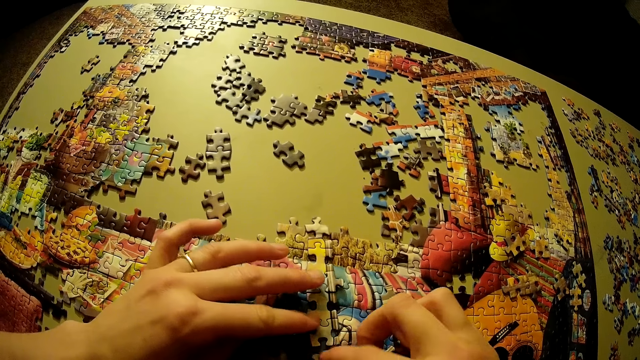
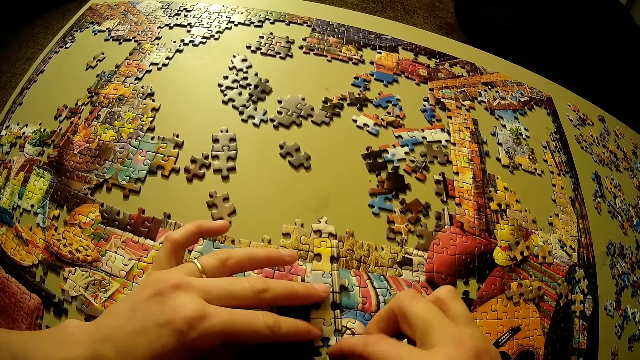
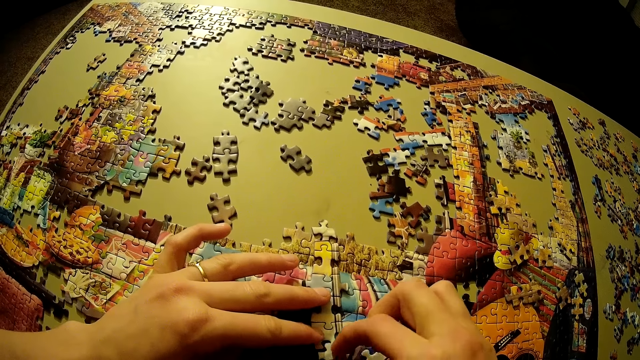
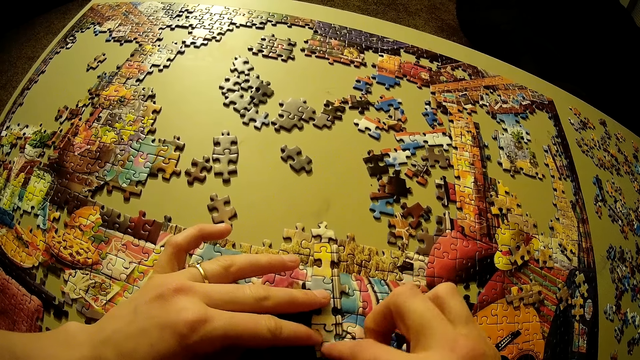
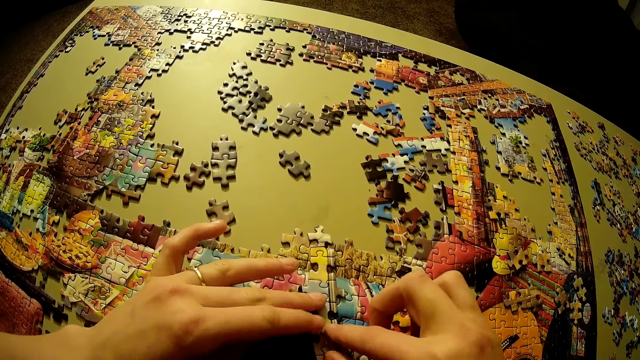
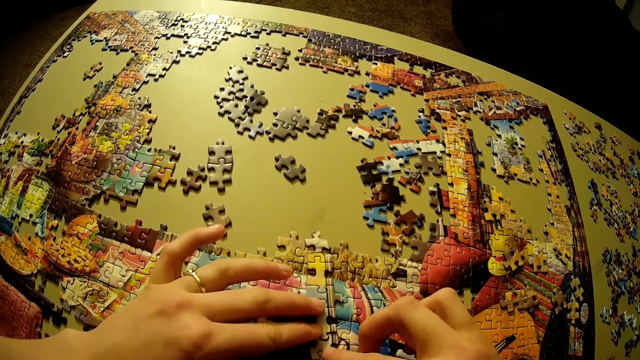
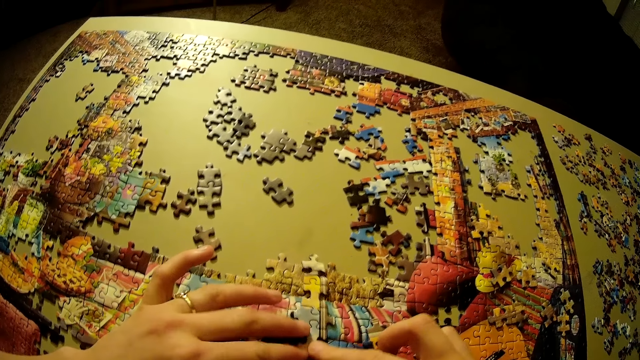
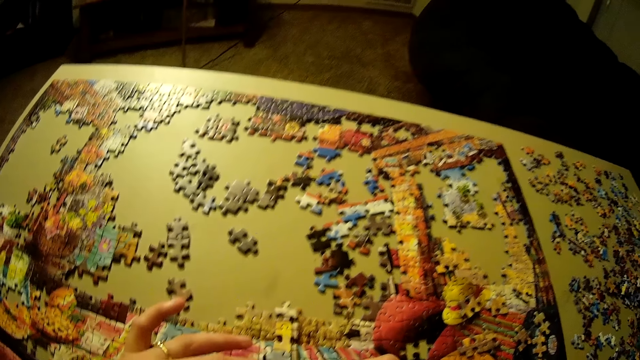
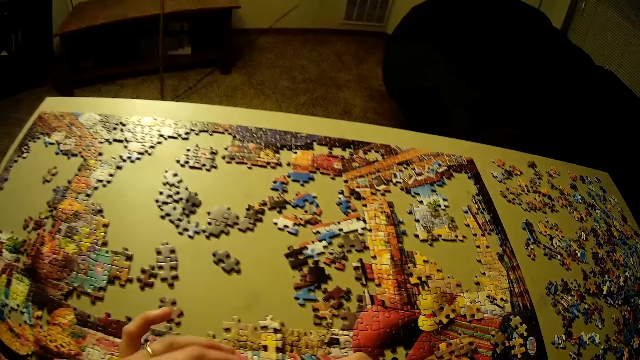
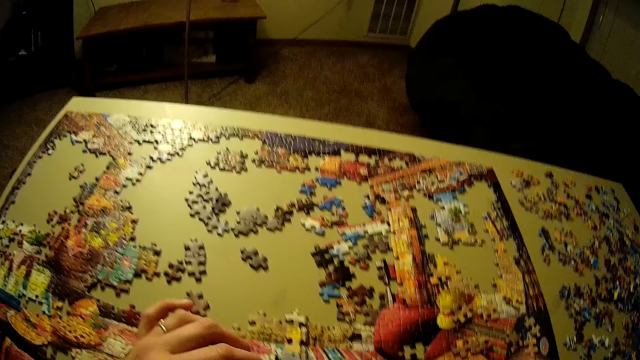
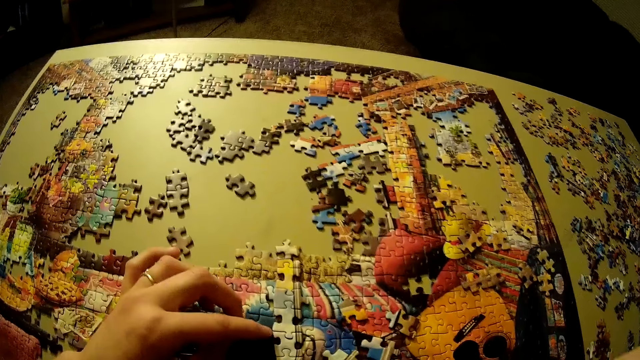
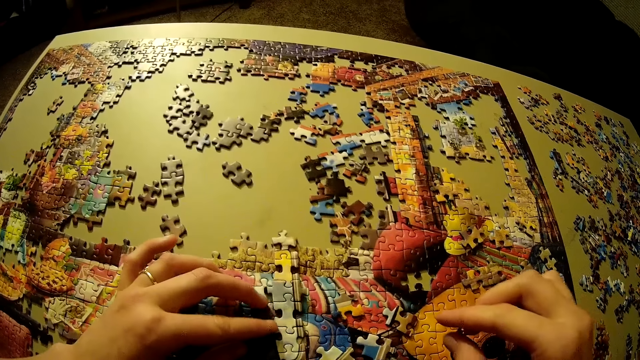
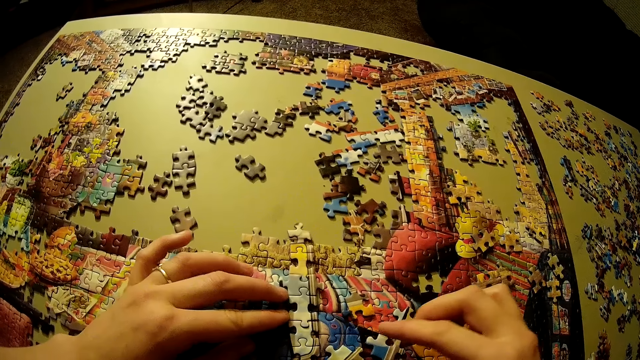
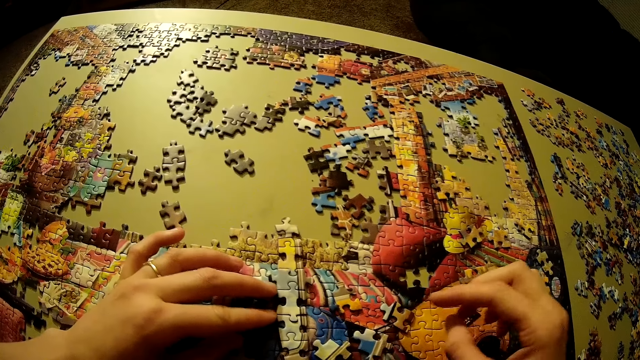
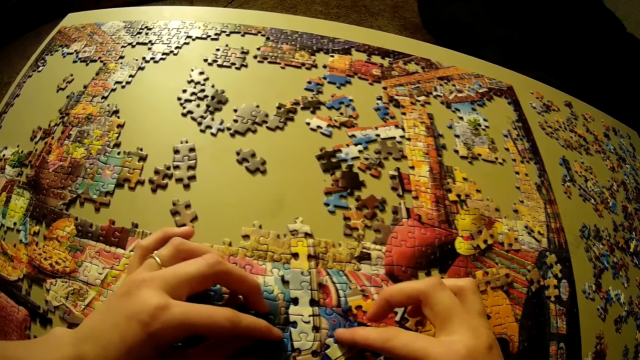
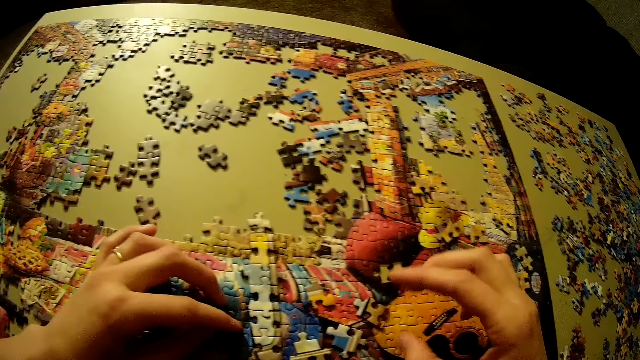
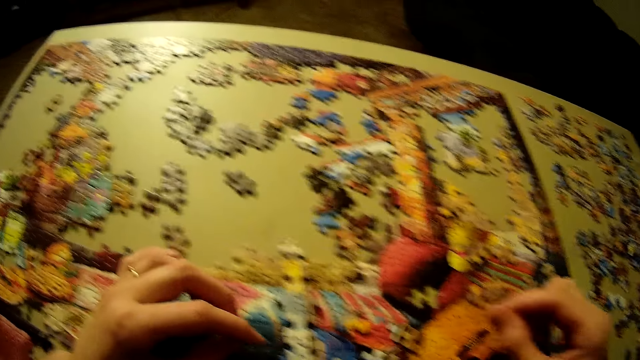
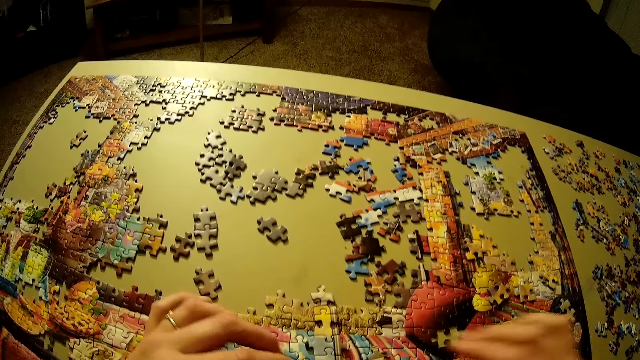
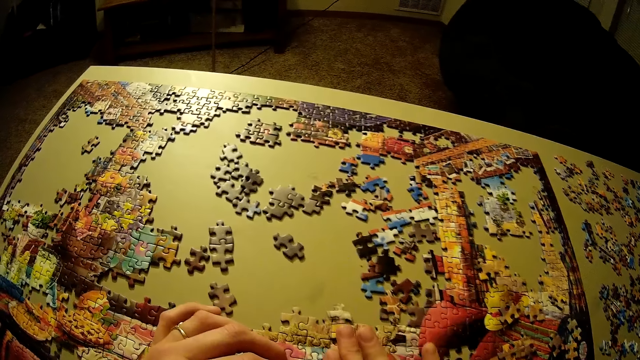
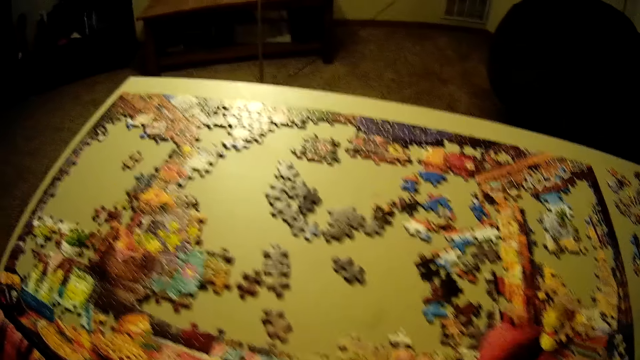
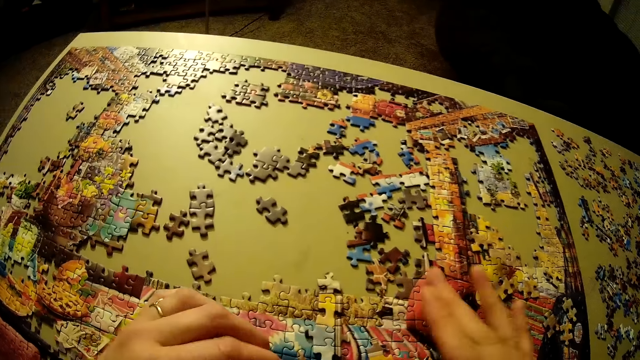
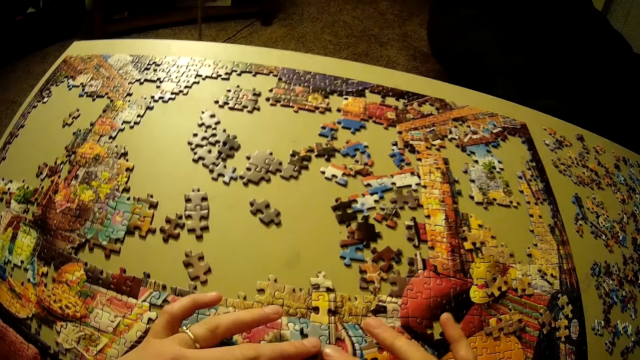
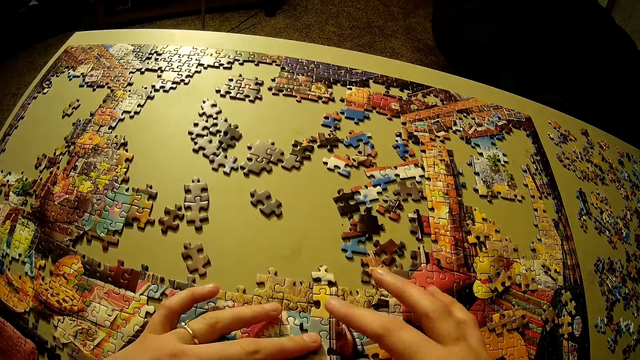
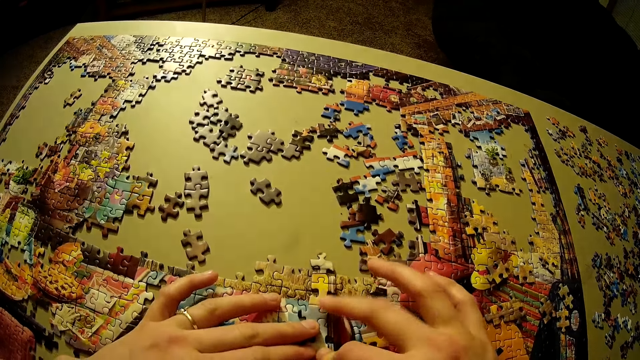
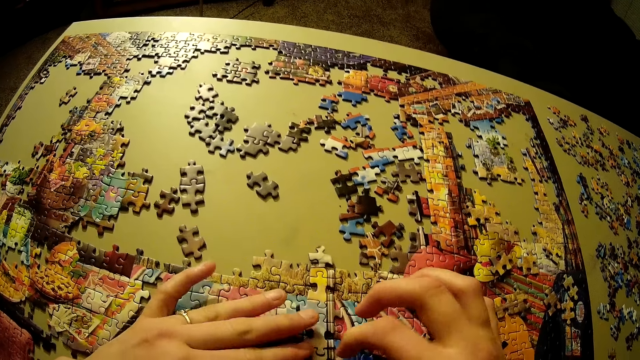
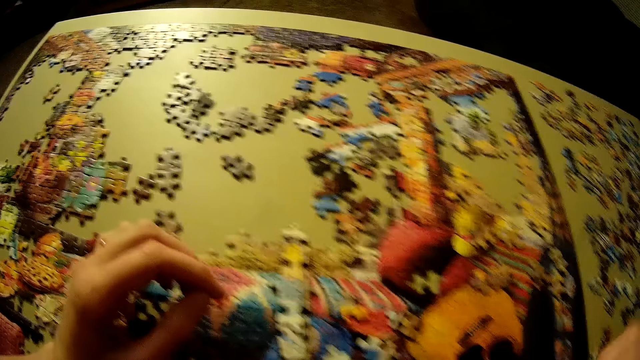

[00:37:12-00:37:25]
The camera wearer puts his hands on the puzzle pattern. He looks at the jigsaw puzzle board. He puts his right hand on the puzzle pattern. He fits the puzzle pattern.

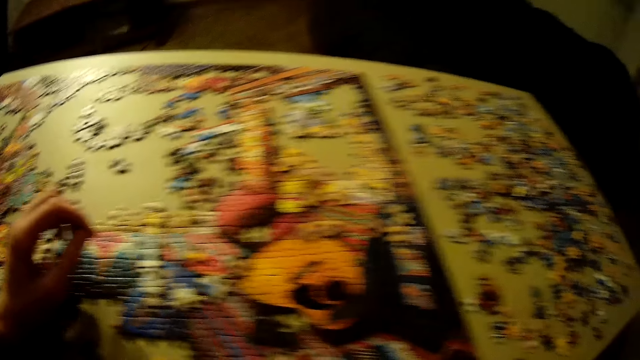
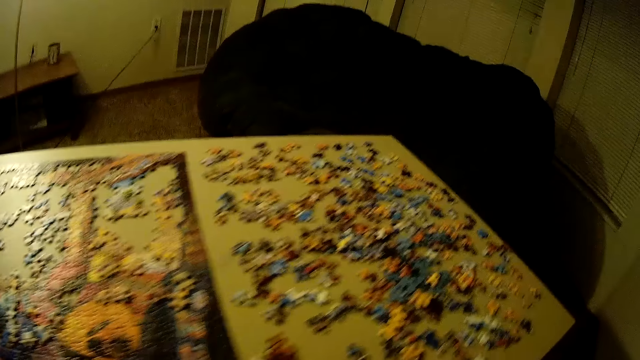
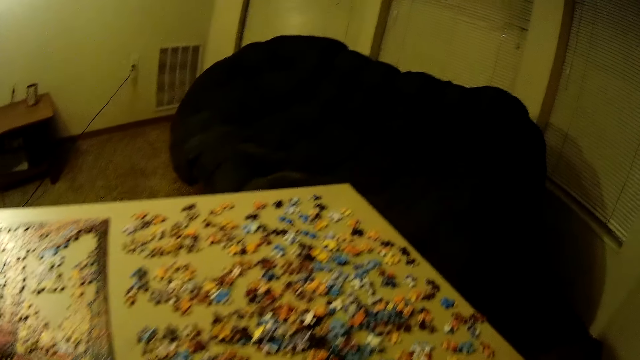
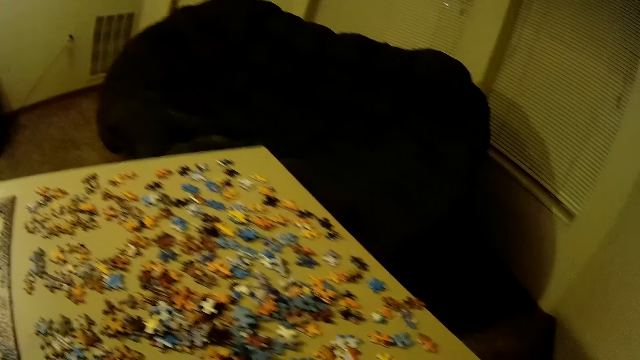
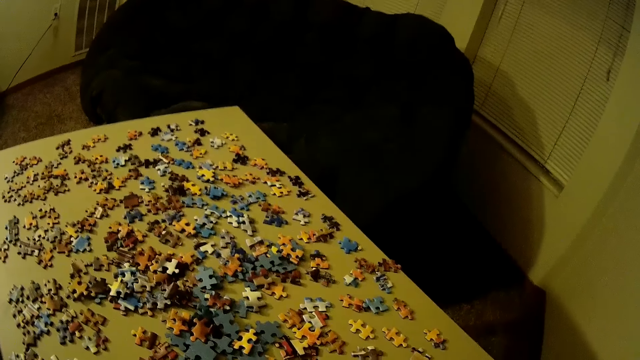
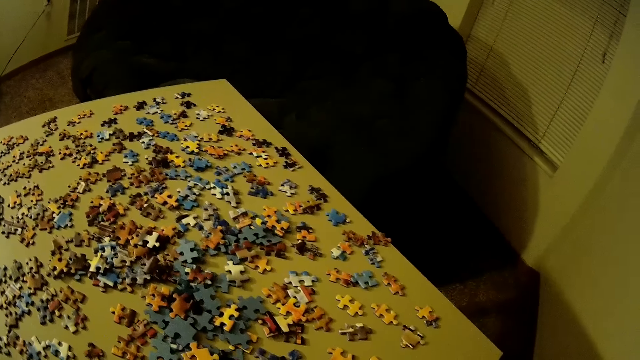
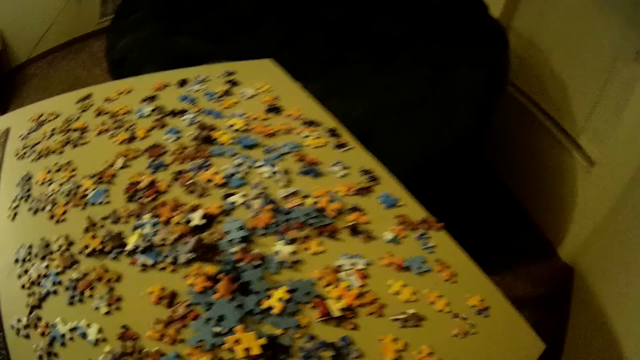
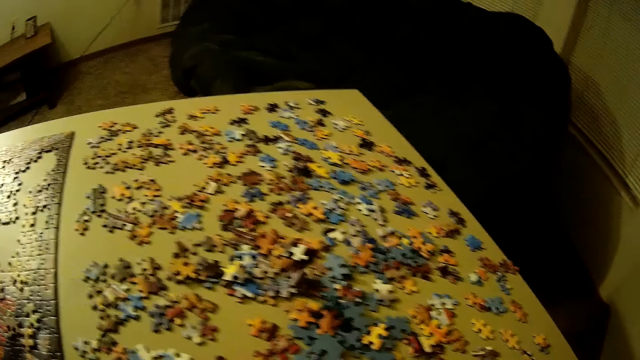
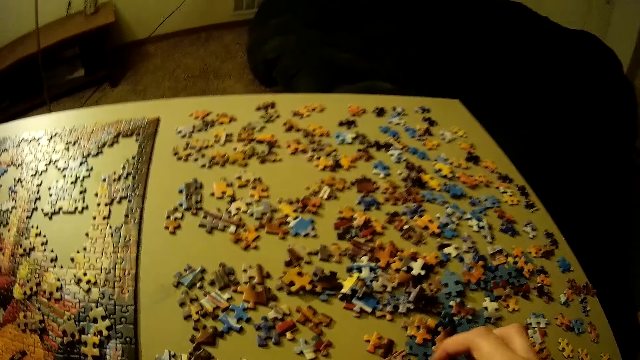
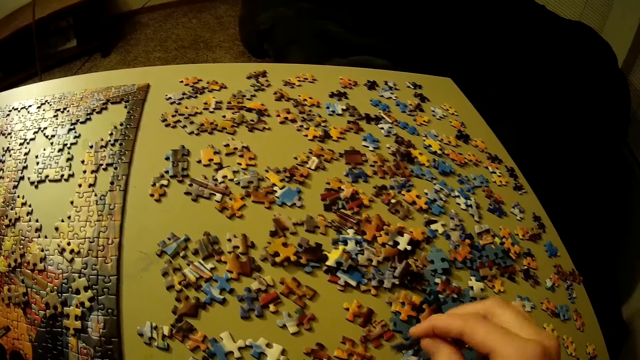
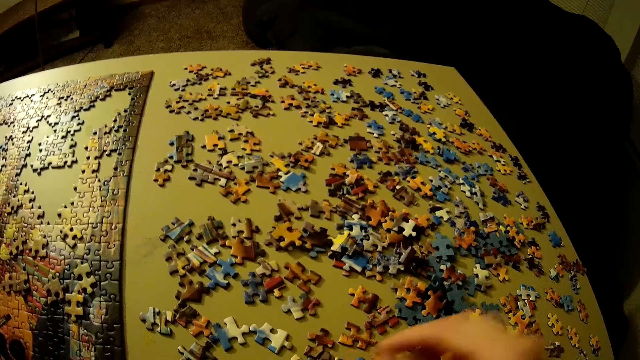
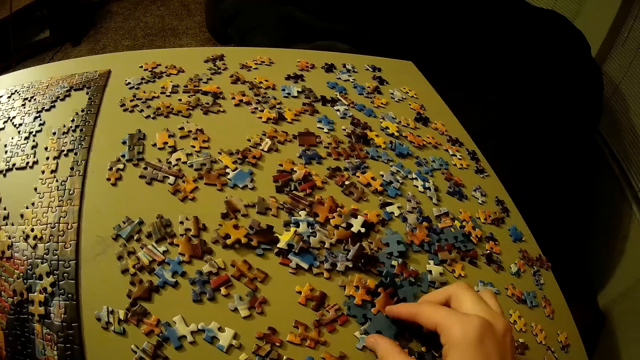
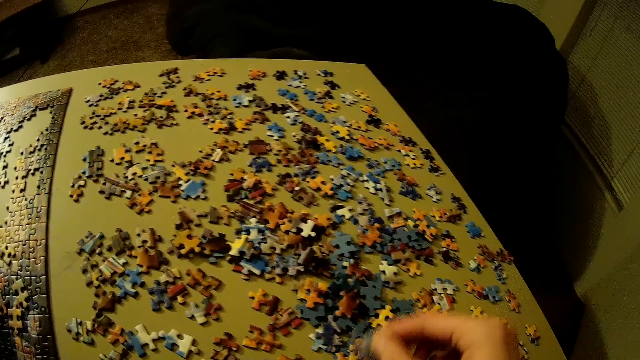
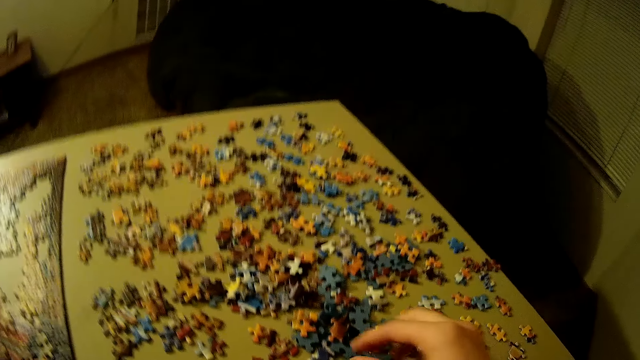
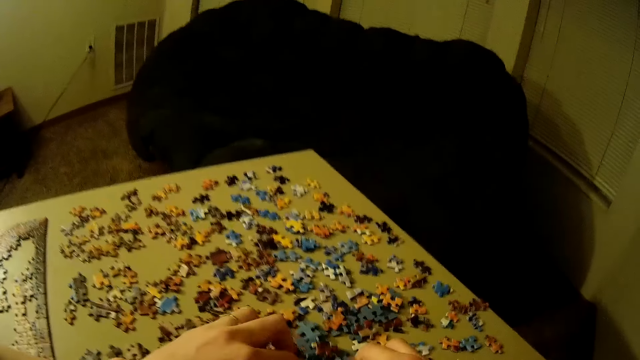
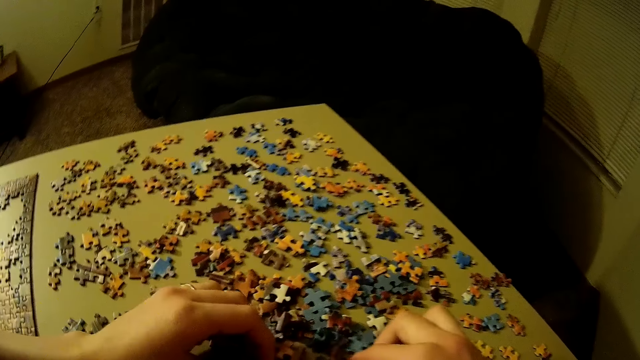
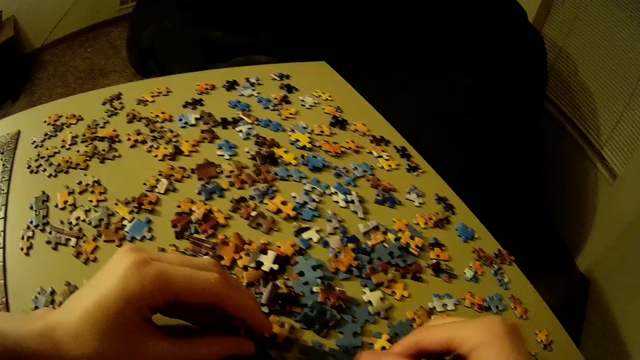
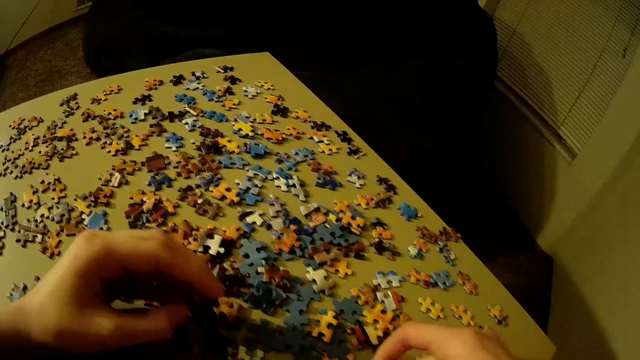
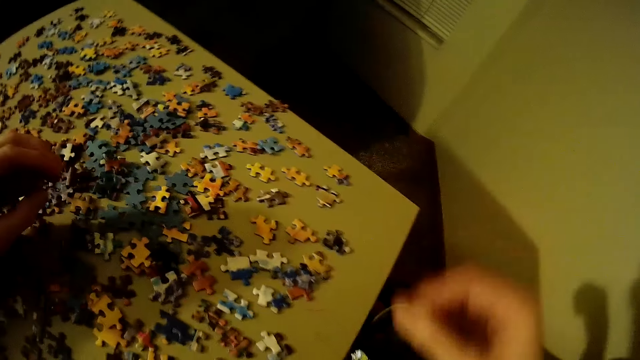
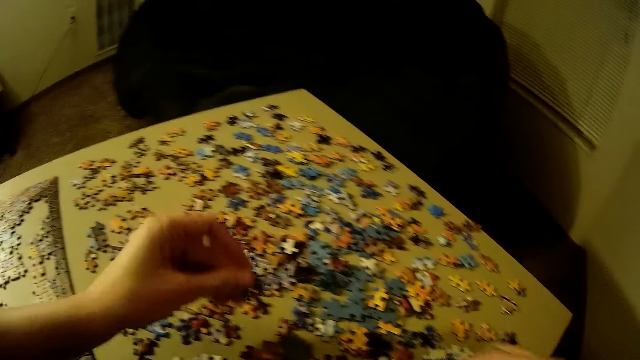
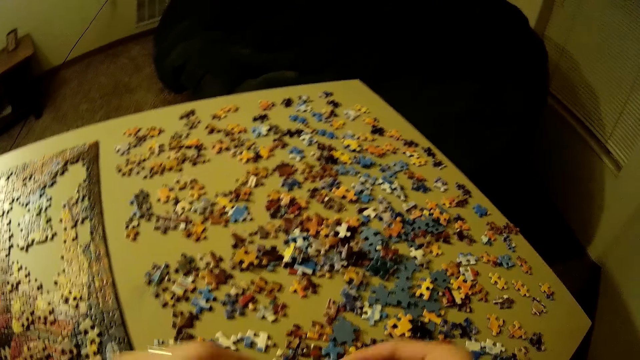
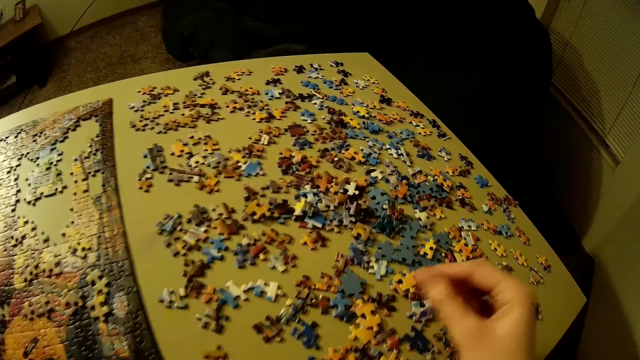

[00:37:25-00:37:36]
The camera wearer turns right. He drags a puzzle pattern on the table. He picks a puzzle piece from the jigsaw puzzle board. He adjusts the pieces of puzzle on the table. He places his hands on the puzzle pattern. He picks a puzzle piece from the jigsaw puzzle board.
